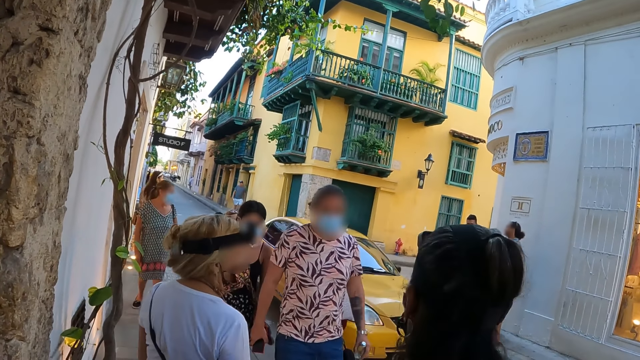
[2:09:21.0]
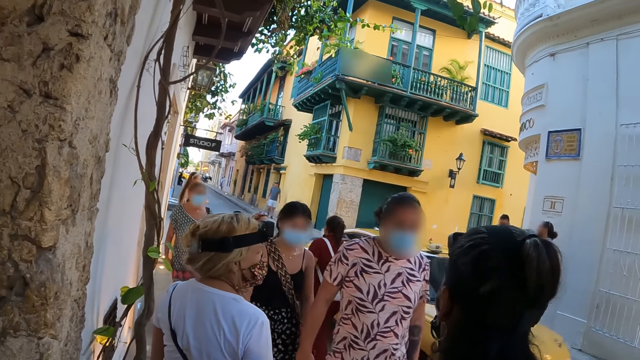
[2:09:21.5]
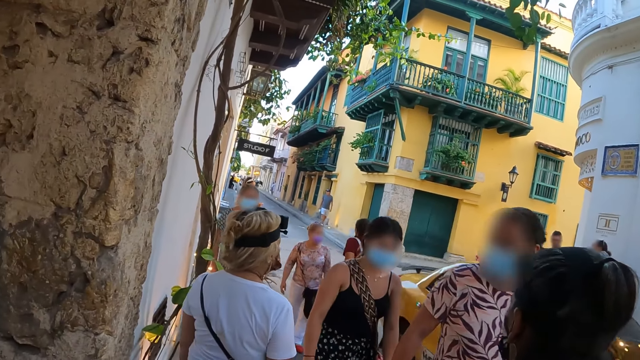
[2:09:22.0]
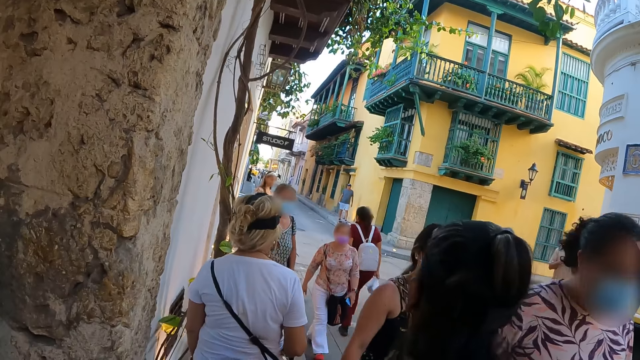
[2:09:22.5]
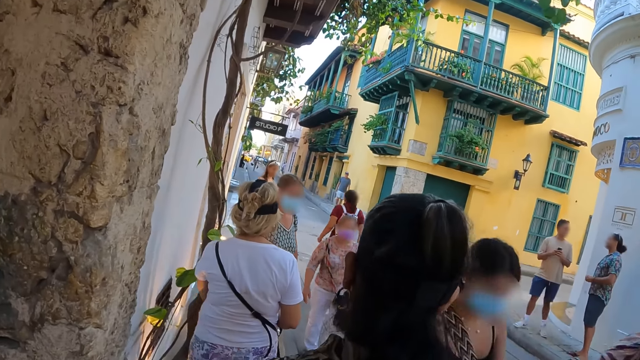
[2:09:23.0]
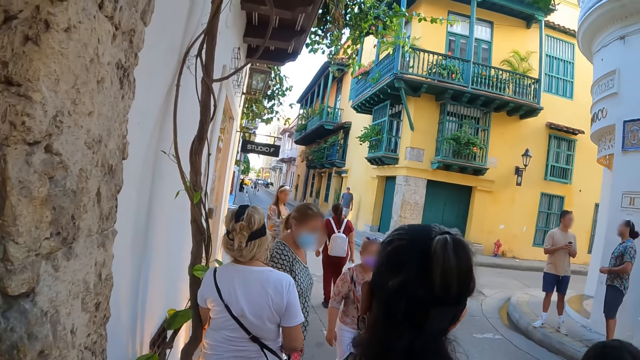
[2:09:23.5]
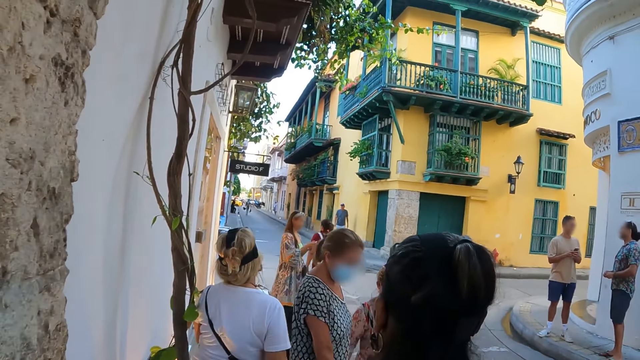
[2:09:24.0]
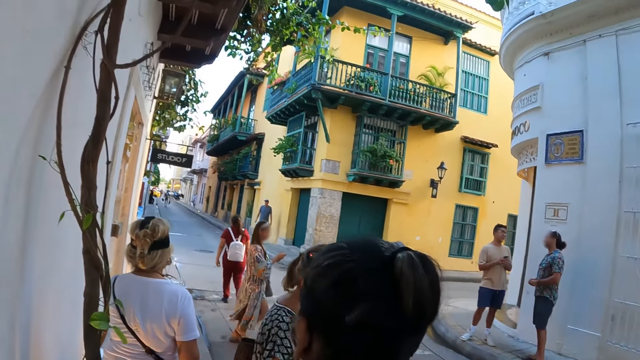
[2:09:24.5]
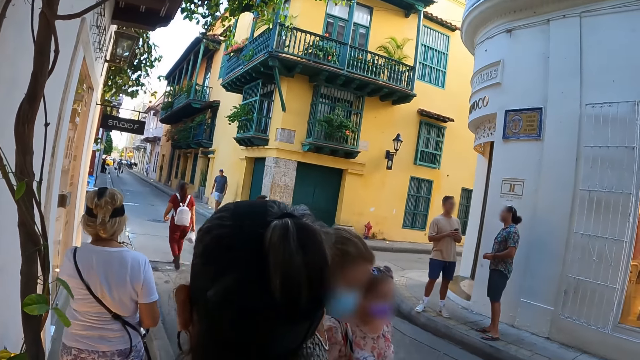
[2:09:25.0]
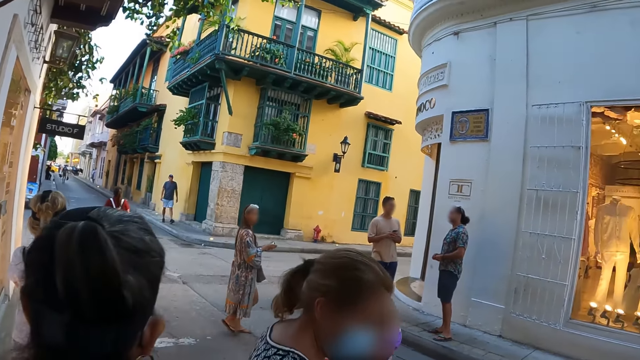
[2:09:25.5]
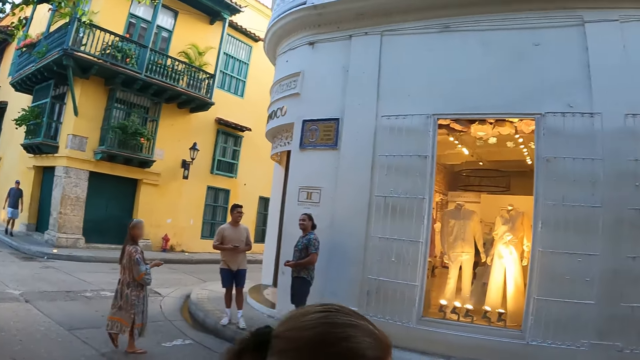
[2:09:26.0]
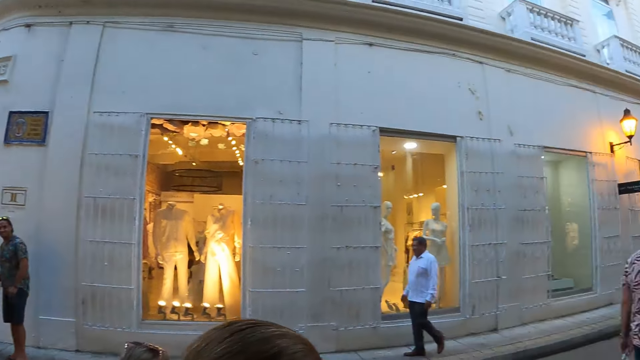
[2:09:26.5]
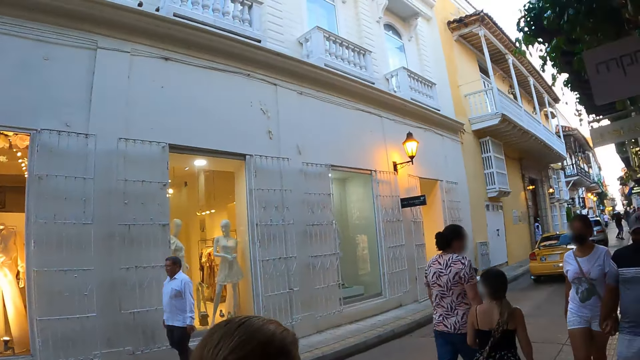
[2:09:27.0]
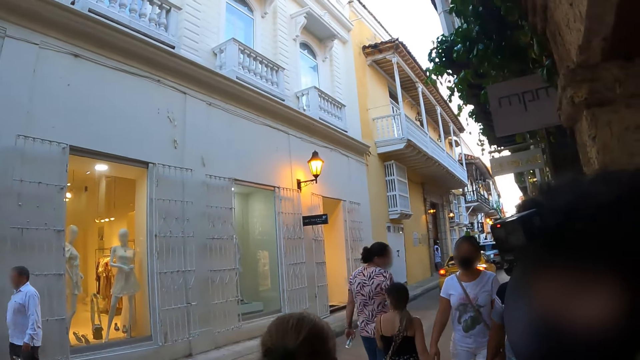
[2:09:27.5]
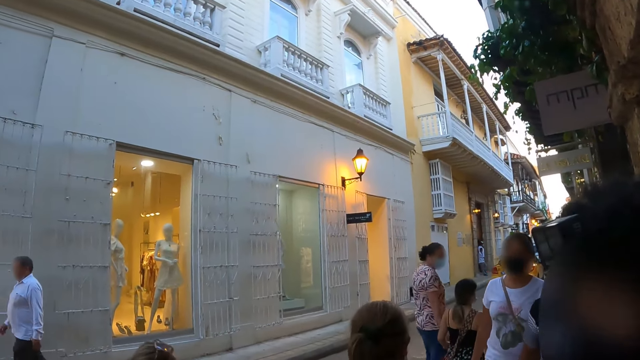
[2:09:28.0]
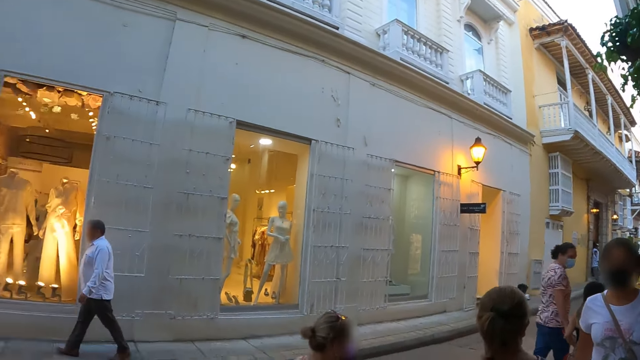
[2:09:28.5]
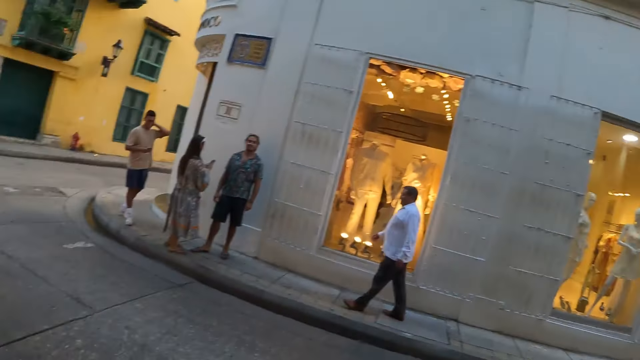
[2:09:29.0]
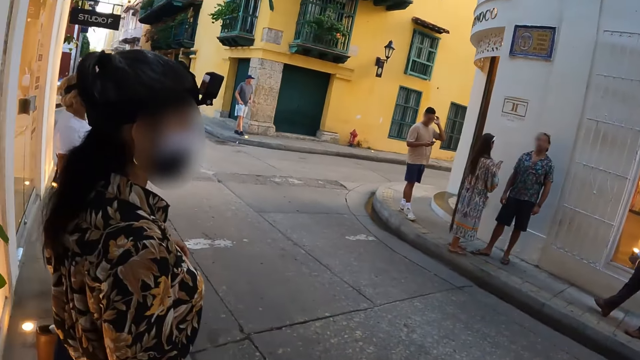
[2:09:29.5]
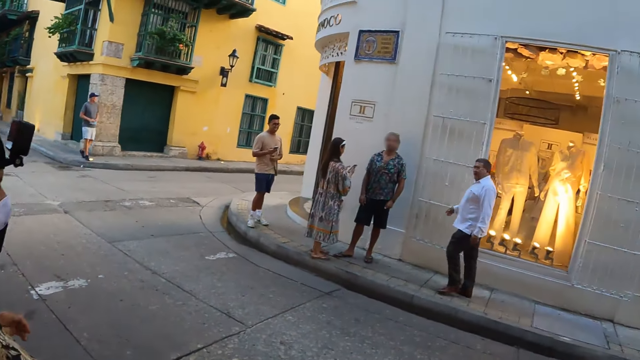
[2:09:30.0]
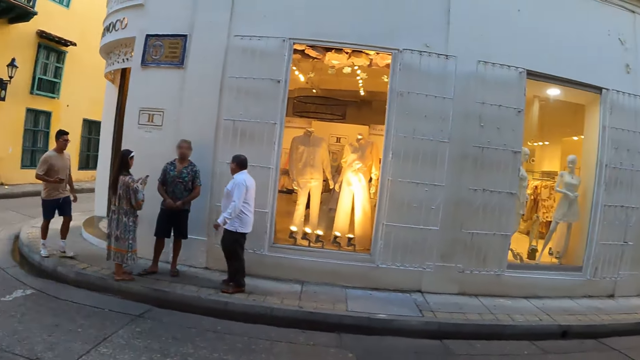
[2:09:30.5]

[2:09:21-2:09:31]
A woman walks around the street. The camera wearer looks around the road. They look around the road again.

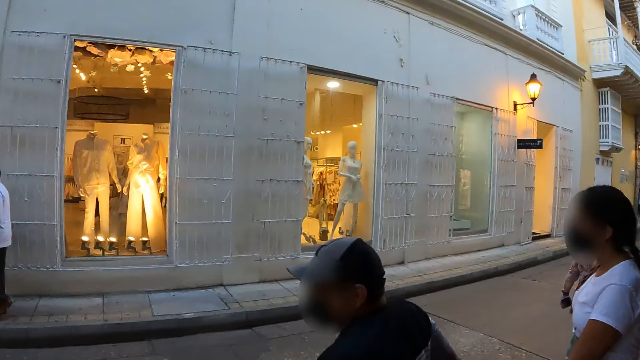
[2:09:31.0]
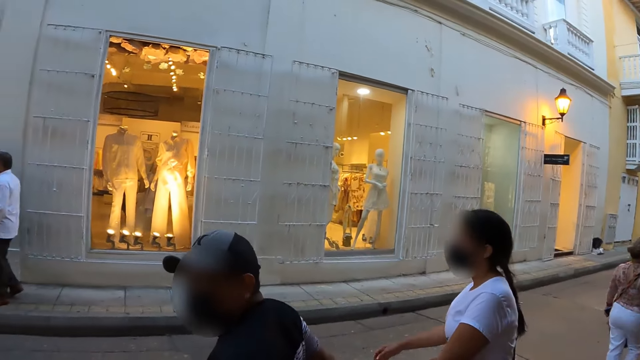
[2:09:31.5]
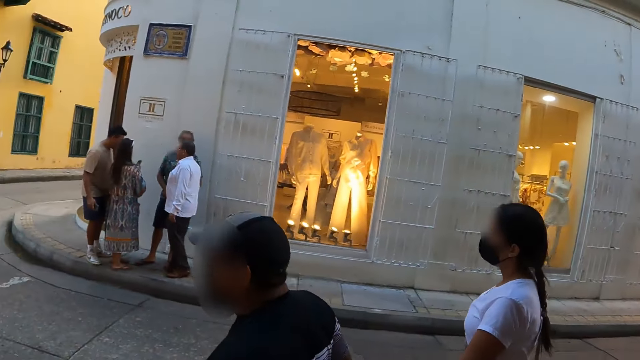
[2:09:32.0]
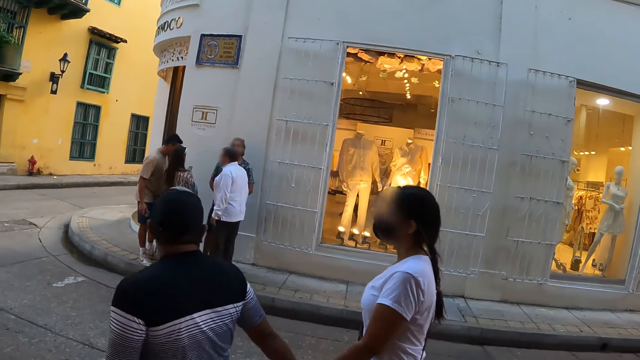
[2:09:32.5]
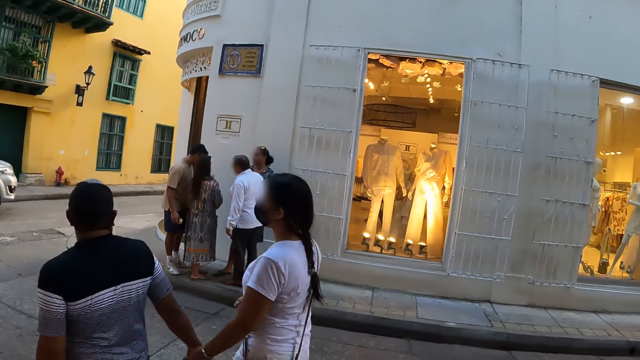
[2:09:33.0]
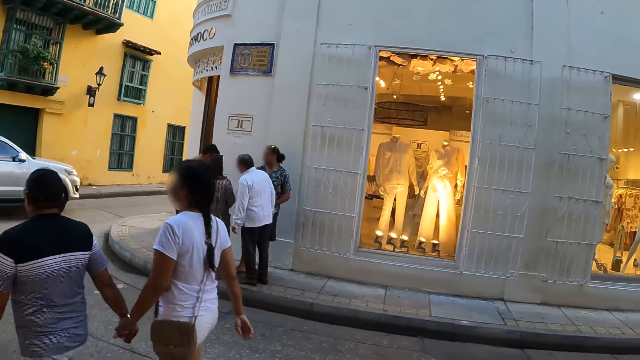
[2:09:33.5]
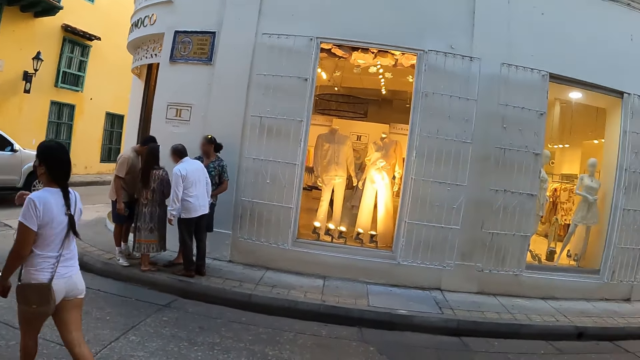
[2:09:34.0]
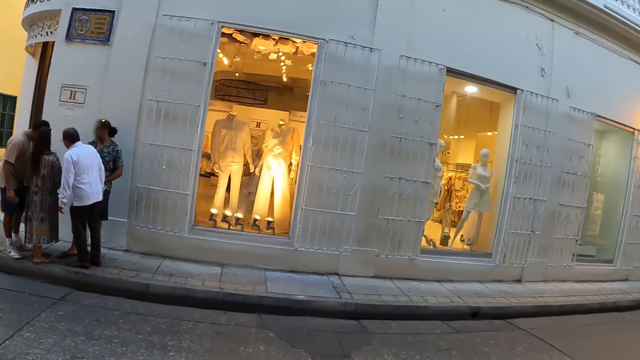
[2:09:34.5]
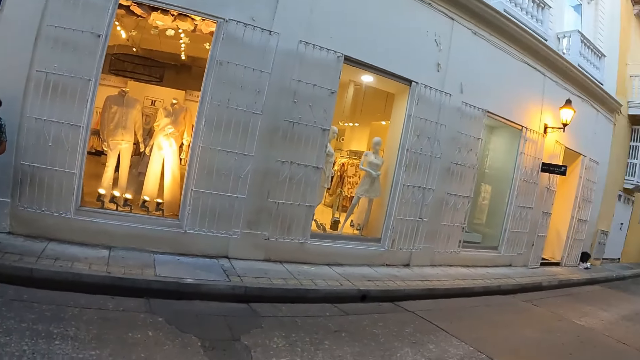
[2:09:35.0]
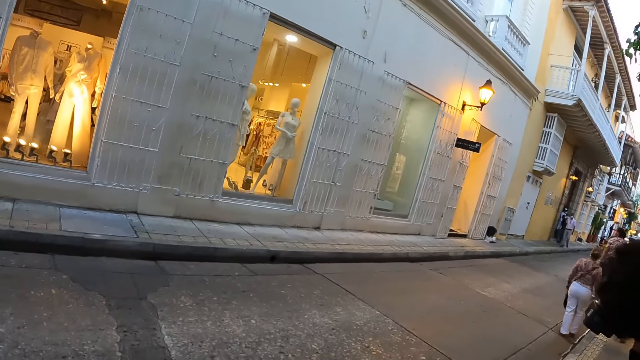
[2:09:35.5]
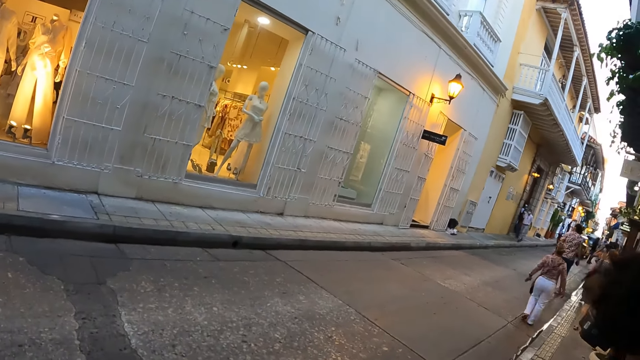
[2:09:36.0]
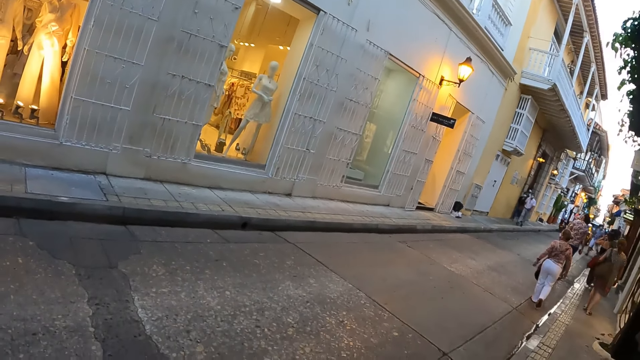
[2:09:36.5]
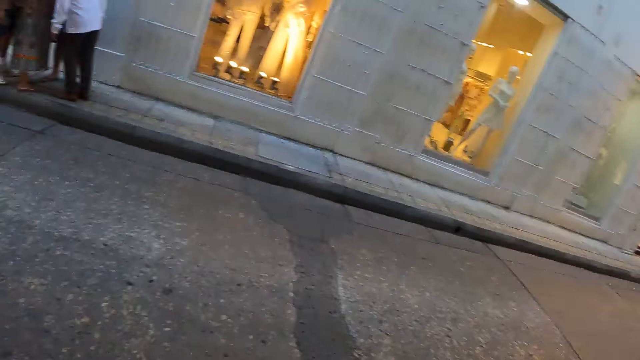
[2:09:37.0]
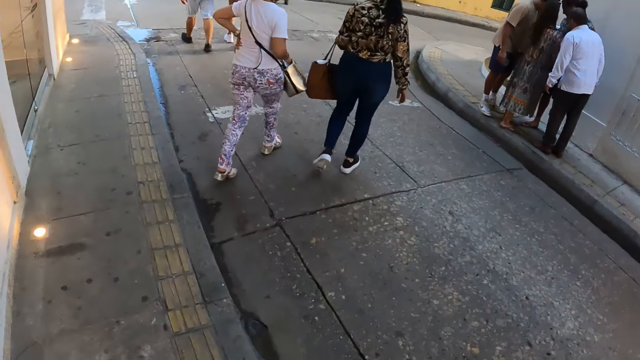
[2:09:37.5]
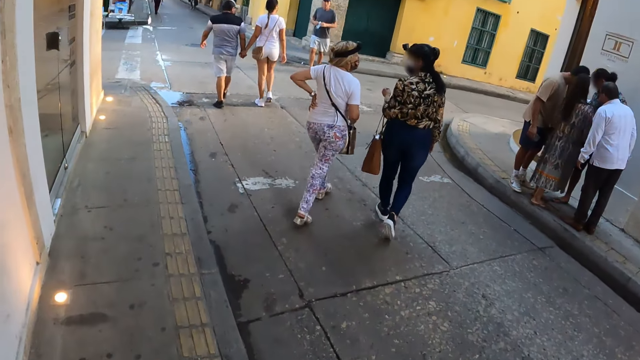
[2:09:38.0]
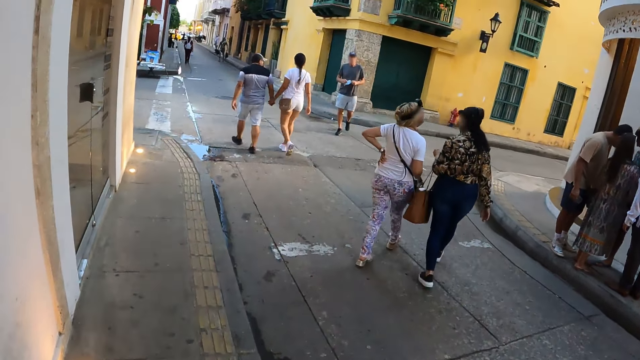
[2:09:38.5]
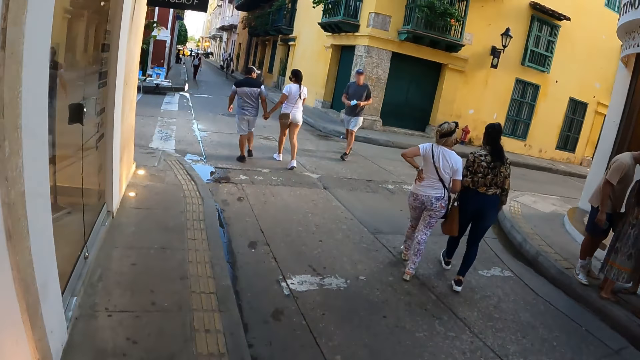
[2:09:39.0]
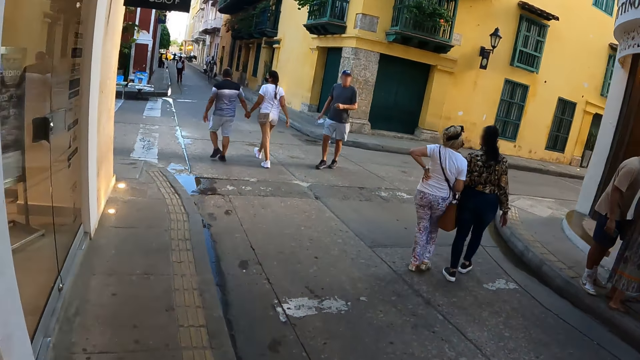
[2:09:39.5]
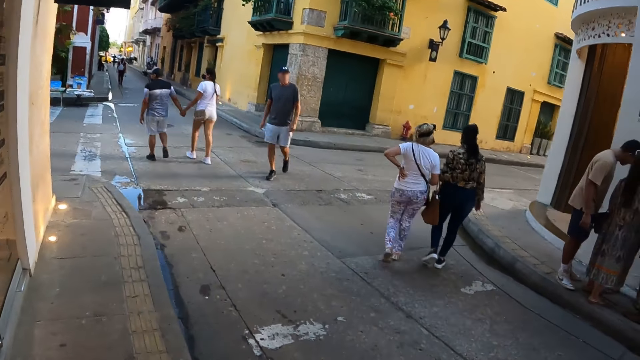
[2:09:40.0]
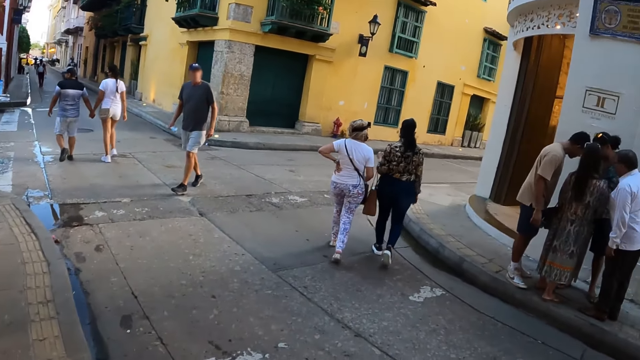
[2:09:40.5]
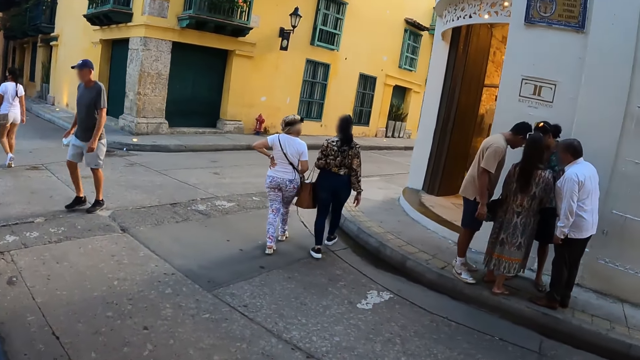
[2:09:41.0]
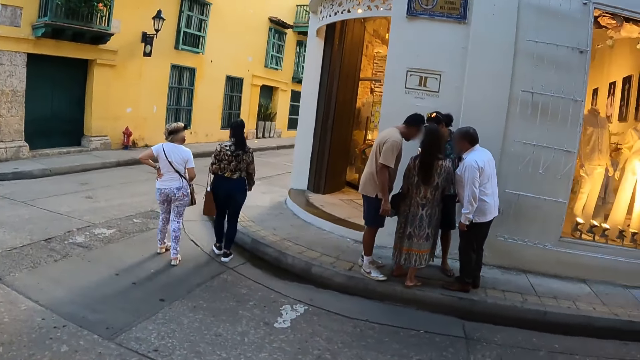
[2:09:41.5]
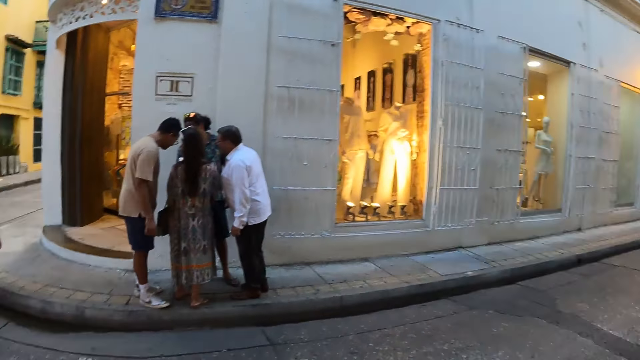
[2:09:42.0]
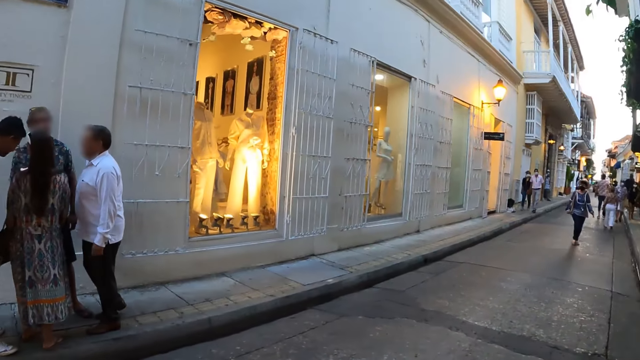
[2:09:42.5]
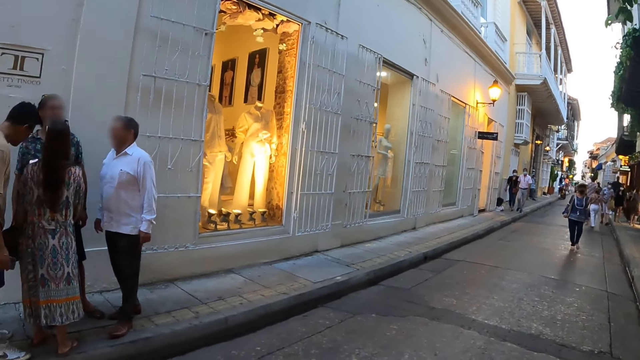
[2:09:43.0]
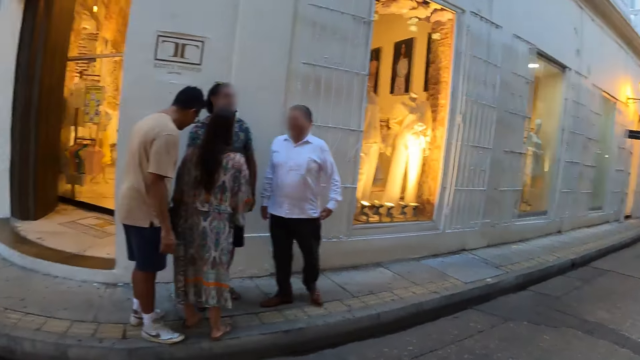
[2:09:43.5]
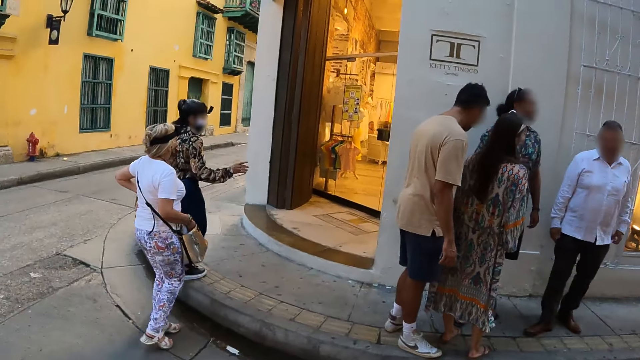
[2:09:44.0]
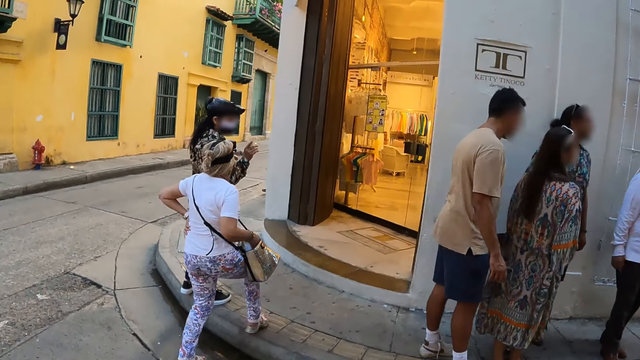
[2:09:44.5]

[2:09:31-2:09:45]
The camera wearer walks around the street. They look around. A woman walks around the street. The camera wearer walks around the road. Another woman walks around the street. The camera wearer looks around the road. They walk around the street.
